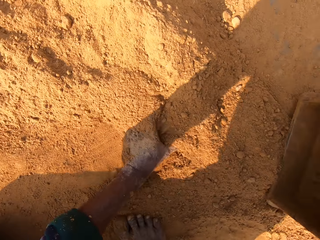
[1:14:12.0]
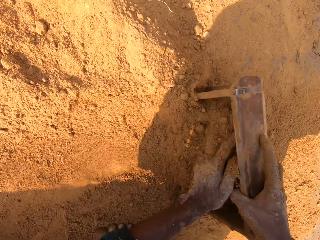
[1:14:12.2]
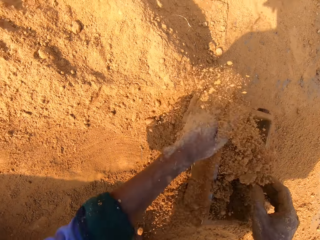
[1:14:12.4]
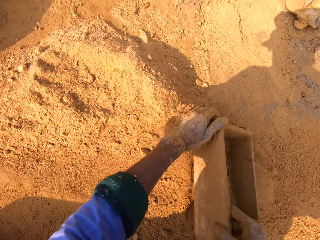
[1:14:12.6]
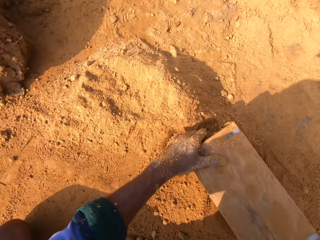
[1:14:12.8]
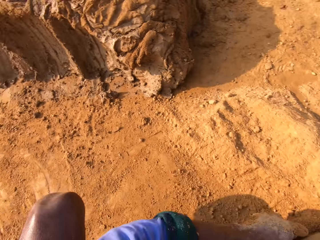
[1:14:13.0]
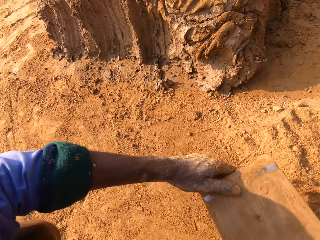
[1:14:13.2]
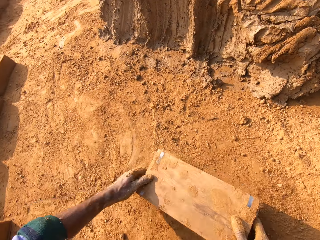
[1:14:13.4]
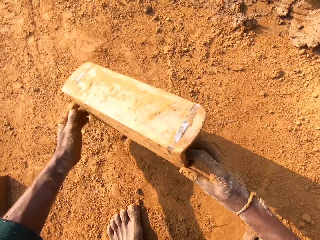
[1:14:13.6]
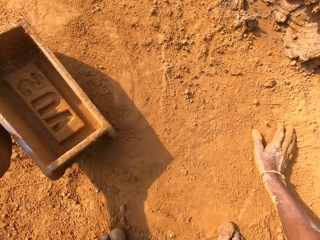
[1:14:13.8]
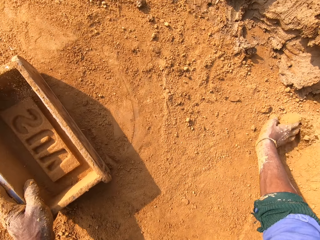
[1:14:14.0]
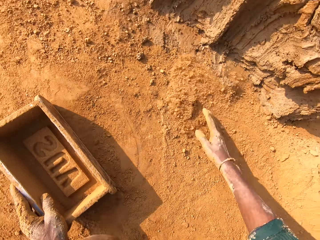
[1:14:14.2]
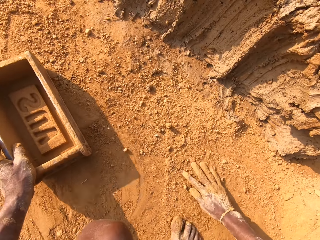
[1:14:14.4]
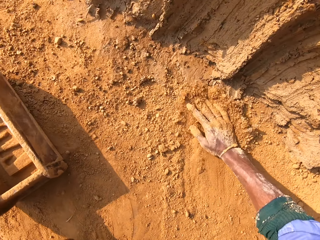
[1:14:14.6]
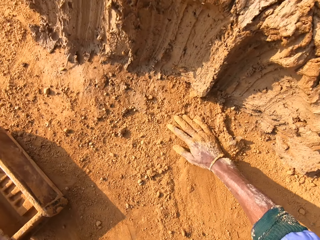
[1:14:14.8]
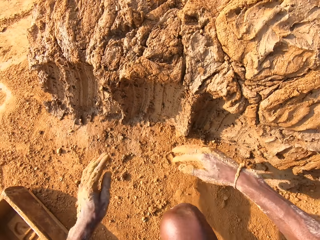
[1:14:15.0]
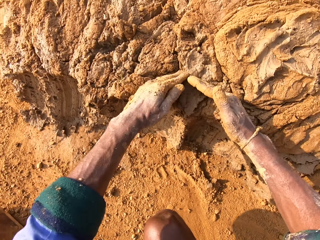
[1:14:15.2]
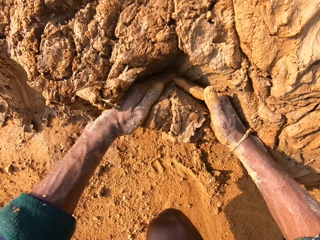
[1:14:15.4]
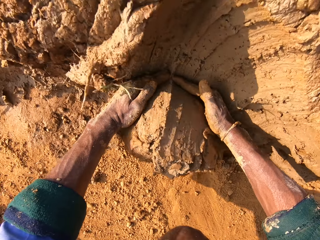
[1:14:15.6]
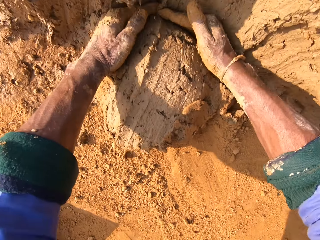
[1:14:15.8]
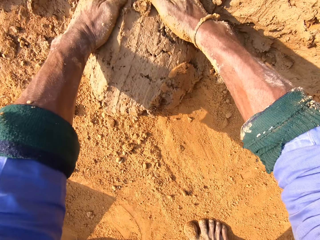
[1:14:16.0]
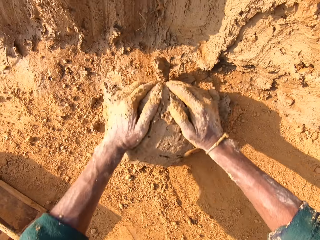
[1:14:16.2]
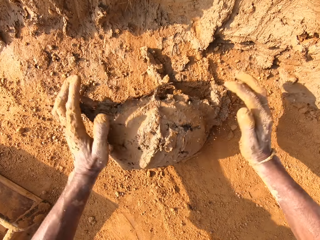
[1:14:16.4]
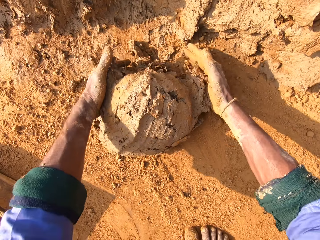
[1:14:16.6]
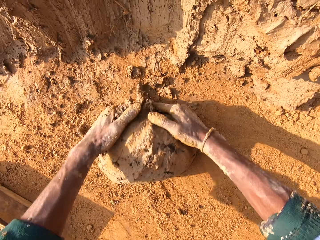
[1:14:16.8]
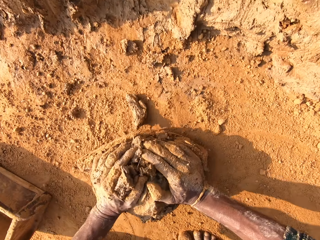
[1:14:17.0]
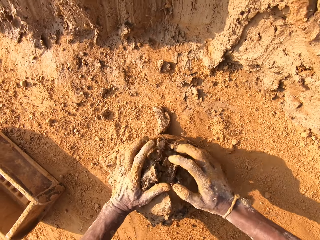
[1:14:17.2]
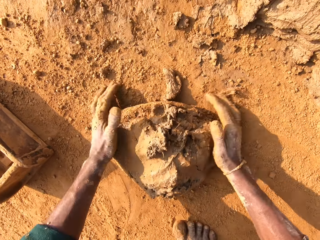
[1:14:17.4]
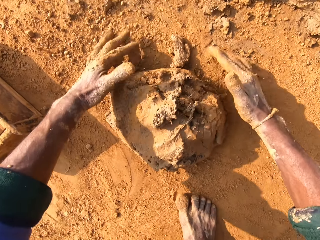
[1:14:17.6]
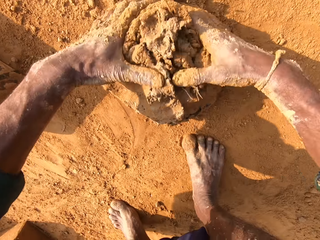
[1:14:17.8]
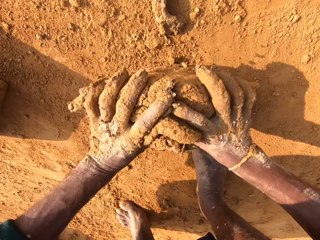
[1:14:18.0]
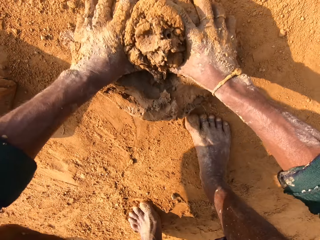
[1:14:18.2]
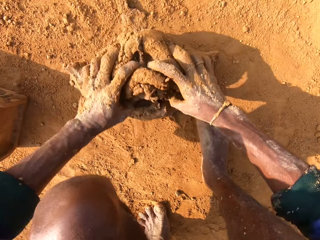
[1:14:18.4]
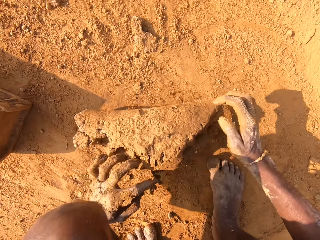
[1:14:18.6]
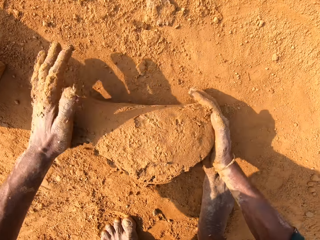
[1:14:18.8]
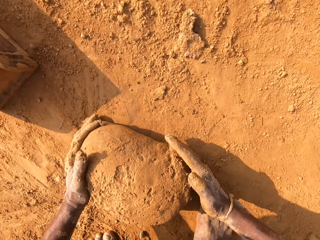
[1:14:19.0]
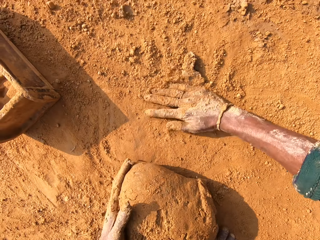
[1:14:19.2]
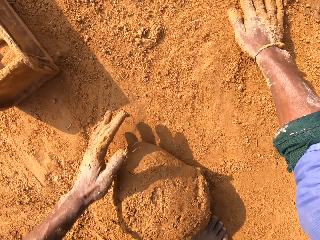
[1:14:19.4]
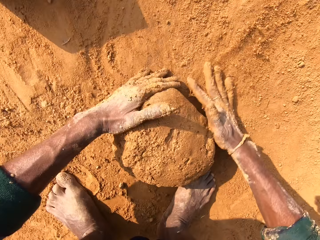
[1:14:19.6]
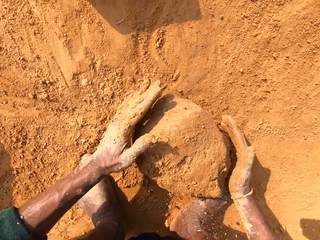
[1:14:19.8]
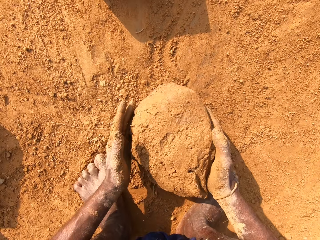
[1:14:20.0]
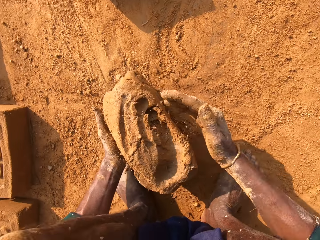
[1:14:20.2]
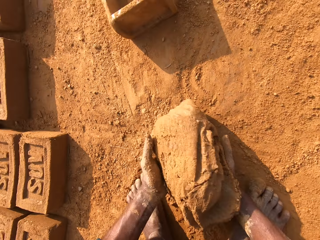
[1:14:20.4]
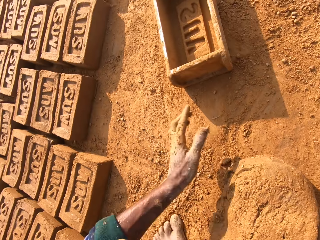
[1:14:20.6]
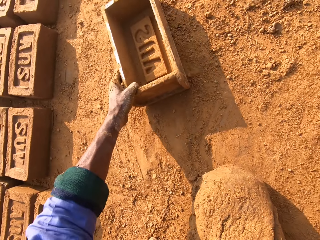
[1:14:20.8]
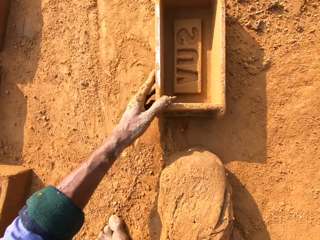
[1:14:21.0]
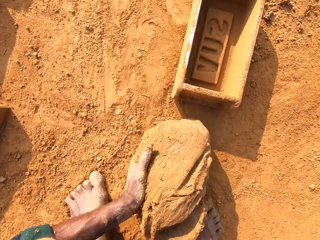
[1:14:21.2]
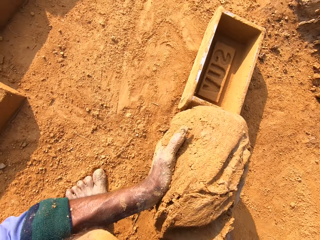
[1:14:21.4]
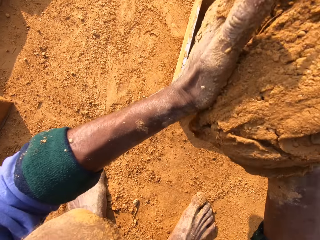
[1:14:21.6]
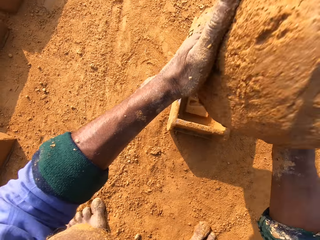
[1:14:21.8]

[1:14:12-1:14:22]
The camera wearer puts sand into the brick mold. They remove sand from the brick mold. They scoop the clay. They cut the clay with their hand. They roll the clay.

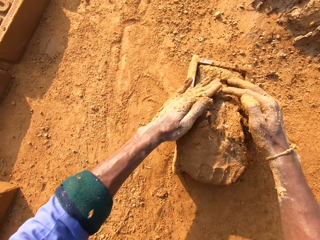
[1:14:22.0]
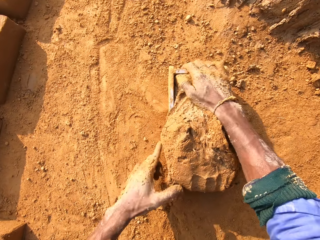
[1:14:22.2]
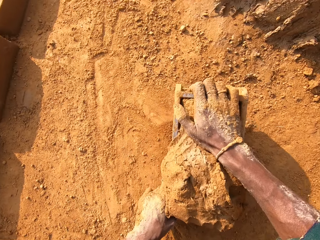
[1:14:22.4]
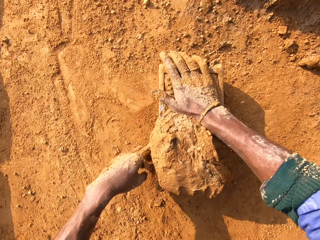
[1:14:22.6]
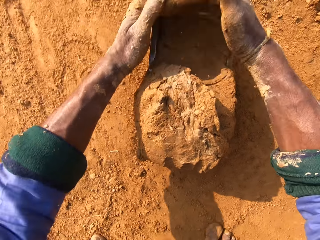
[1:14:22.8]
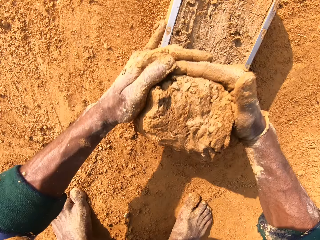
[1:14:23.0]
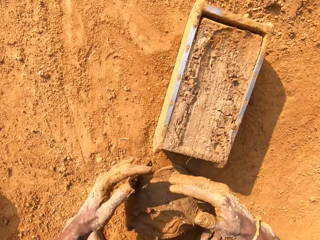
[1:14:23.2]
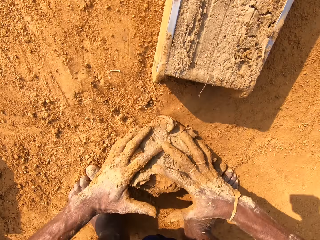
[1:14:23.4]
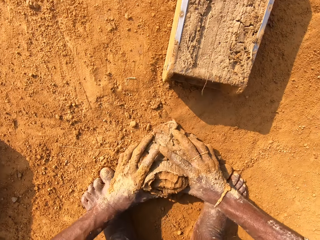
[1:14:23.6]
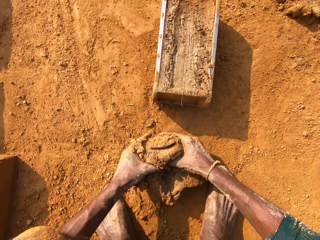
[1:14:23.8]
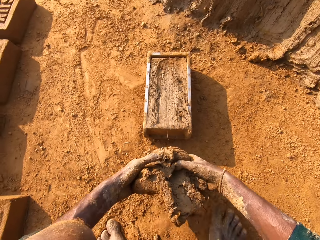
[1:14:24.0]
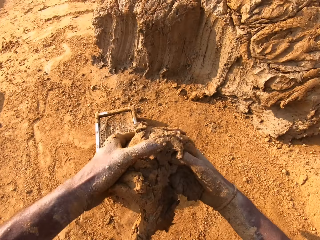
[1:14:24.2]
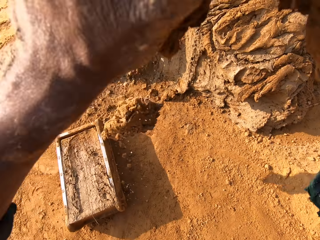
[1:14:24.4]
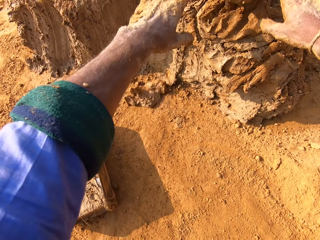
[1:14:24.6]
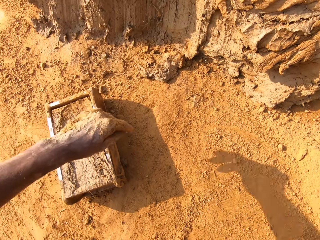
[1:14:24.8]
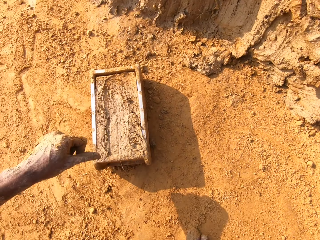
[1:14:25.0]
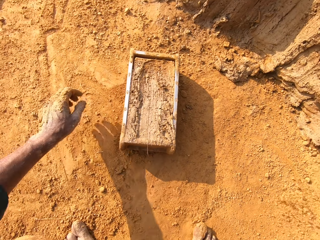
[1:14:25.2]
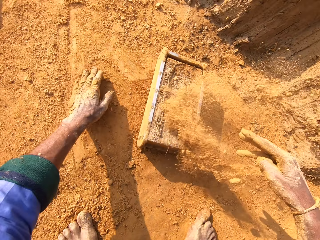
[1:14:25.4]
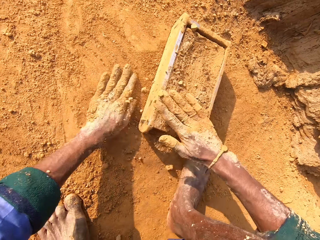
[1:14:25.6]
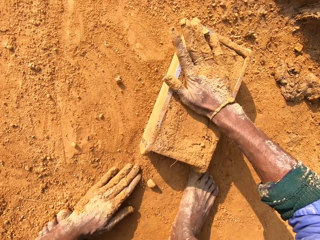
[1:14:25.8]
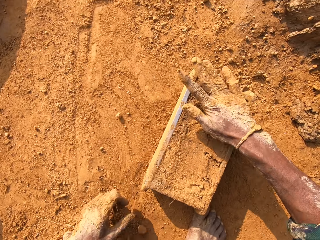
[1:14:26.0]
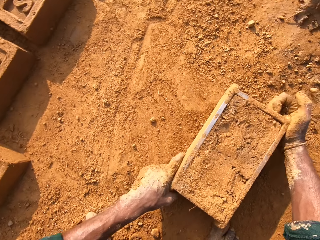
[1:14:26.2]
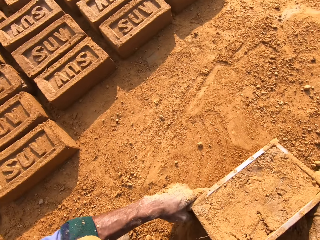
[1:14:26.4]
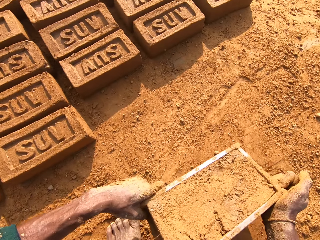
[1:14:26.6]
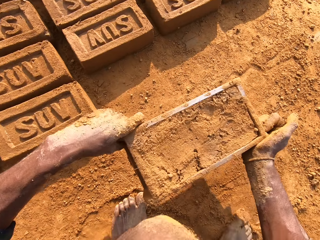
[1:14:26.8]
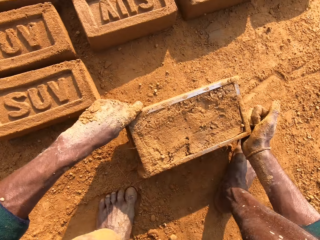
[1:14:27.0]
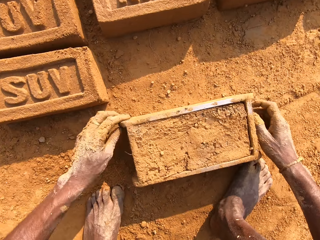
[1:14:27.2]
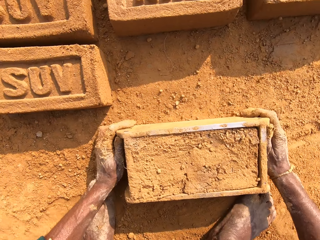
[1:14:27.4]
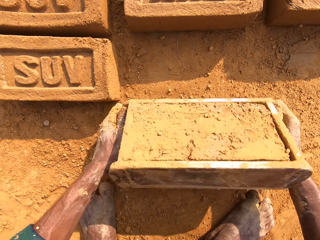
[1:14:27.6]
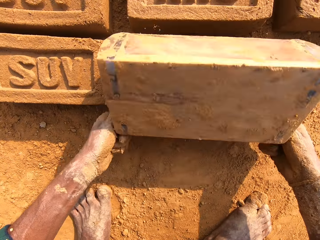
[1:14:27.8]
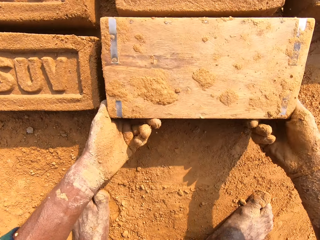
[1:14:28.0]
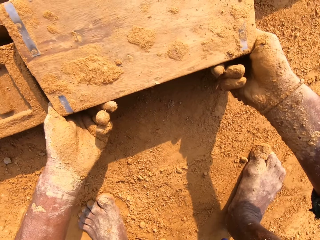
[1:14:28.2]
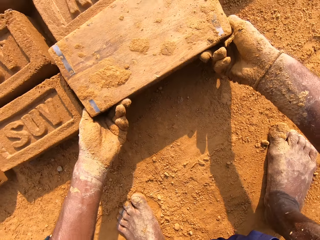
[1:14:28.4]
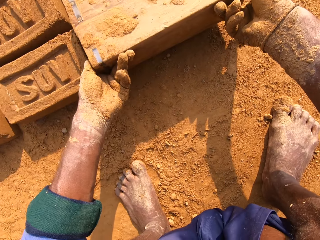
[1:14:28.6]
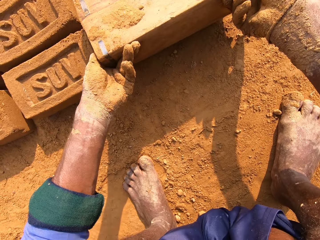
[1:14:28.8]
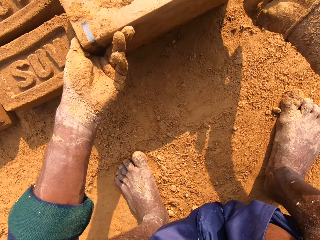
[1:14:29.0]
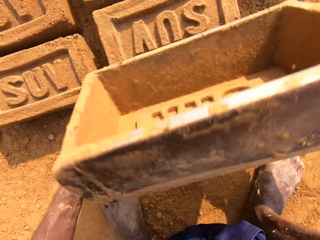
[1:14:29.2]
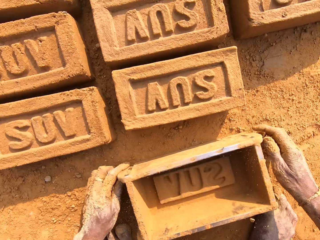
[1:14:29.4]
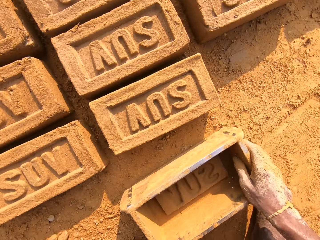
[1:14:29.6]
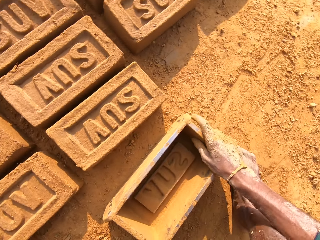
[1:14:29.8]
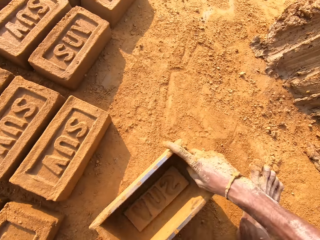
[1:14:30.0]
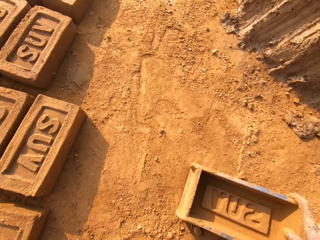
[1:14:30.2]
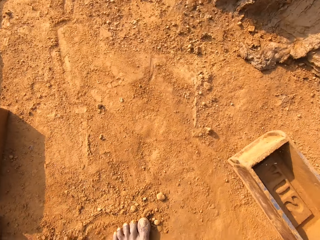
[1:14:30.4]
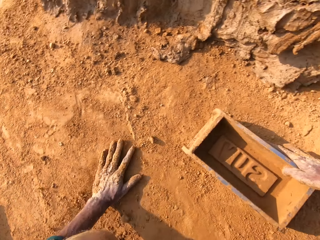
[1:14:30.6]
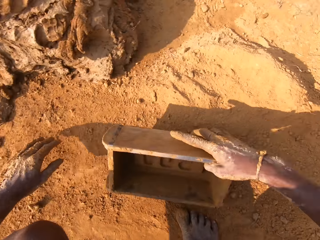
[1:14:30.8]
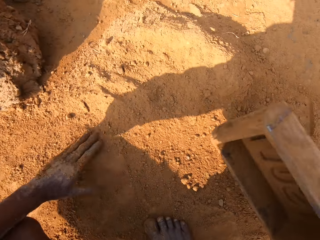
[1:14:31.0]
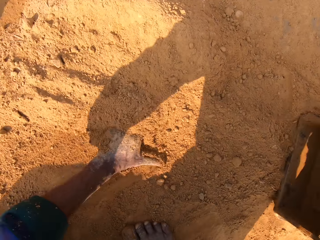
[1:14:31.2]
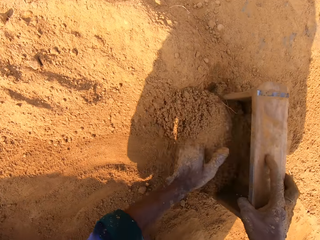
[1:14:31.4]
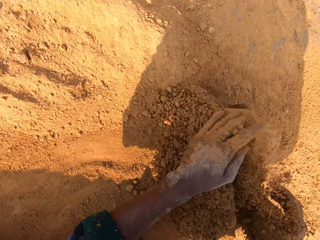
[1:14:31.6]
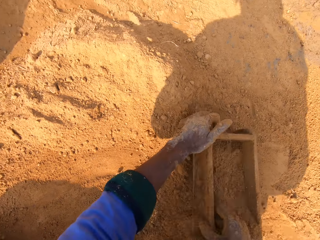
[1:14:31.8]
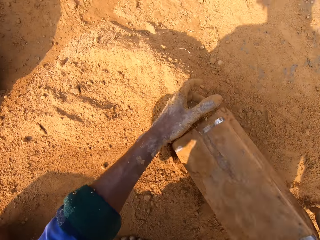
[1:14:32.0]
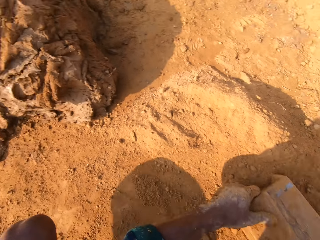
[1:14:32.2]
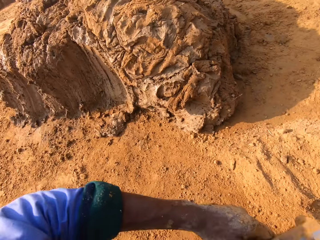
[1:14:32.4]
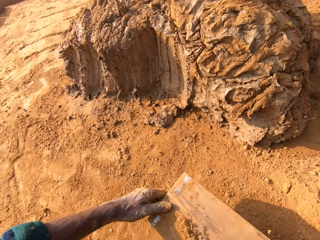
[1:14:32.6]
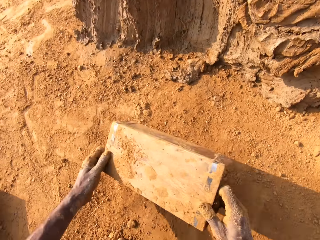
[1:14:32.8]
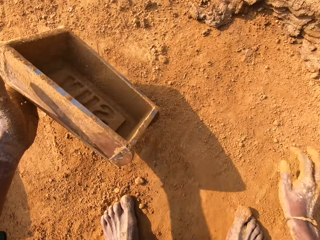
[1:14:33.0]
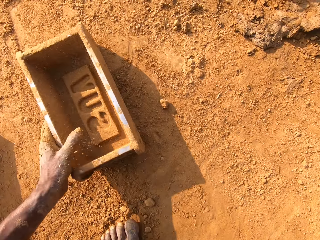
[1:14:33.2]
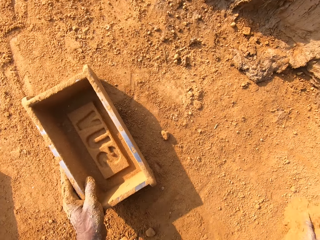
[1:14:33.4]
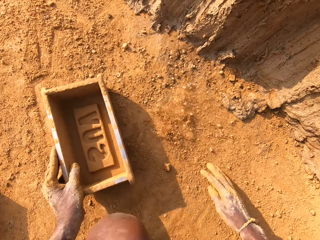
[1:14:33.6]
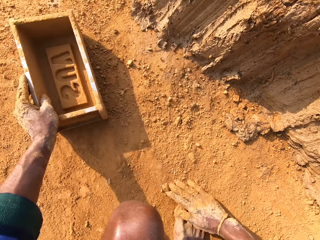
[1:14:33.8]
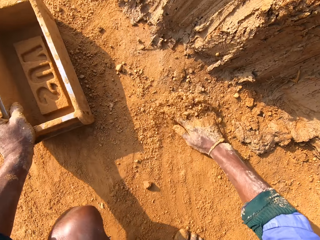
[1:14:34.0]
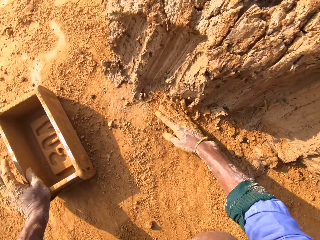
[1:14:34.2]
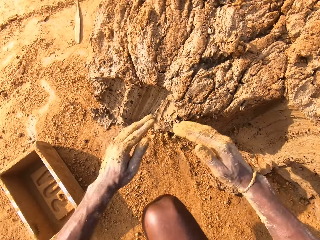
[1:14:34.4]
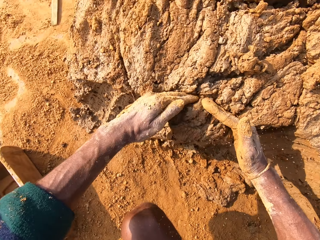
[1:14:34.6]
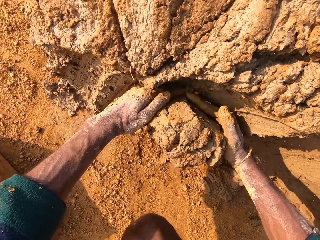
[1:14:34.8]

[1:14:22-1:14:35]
The camera wearer puts the clay inside the brick mold. They remove excess clay. They put back the clay. They put sand on the brick mold. They put the clay brick on the ground. They put sand into the brick mold. They remove sand from the brick mold.
